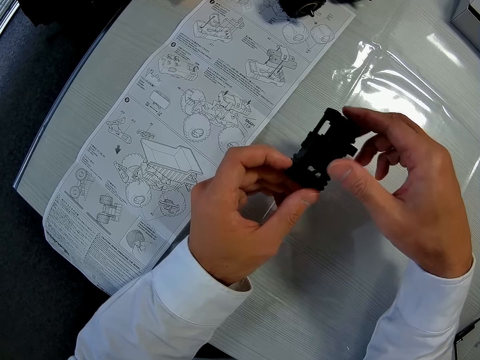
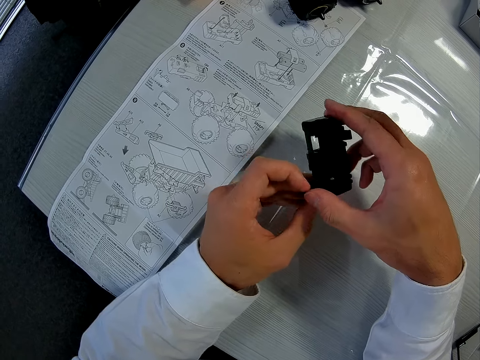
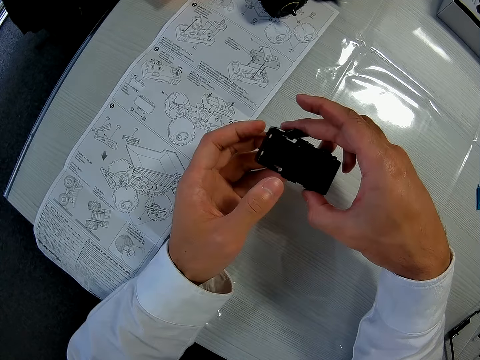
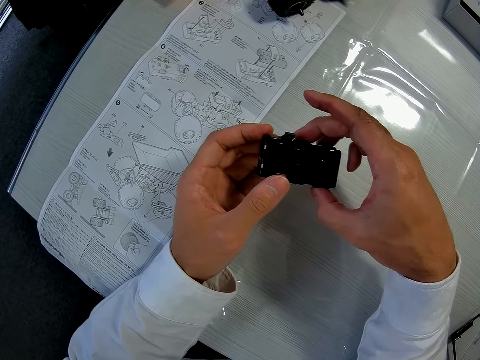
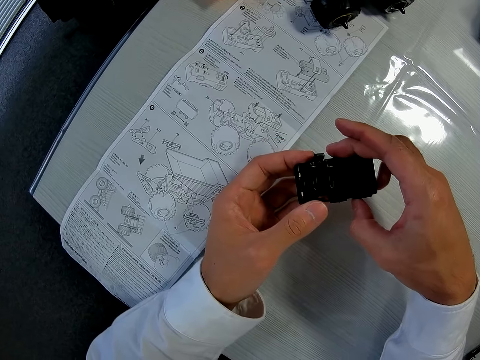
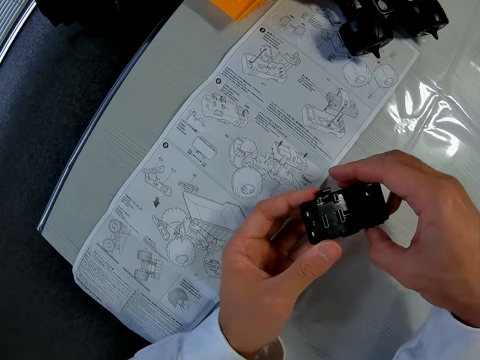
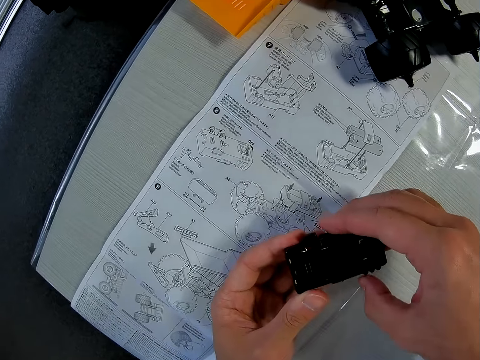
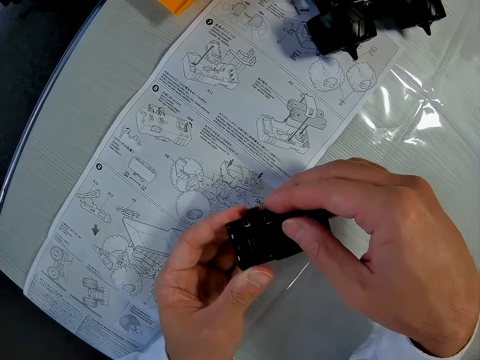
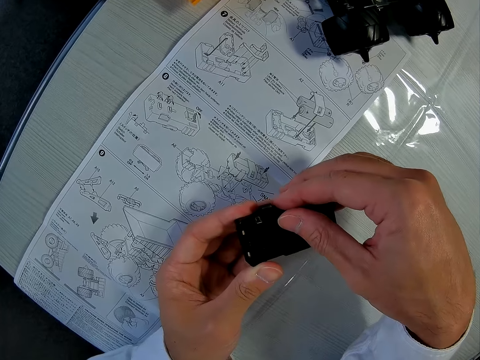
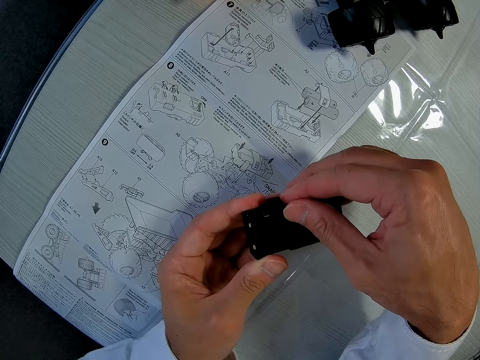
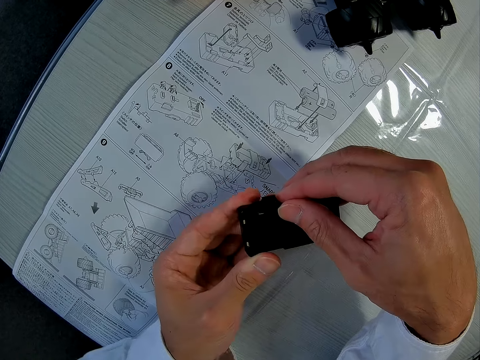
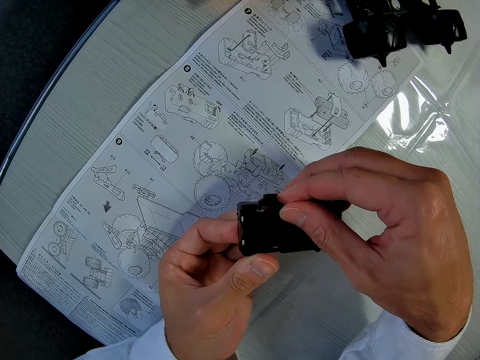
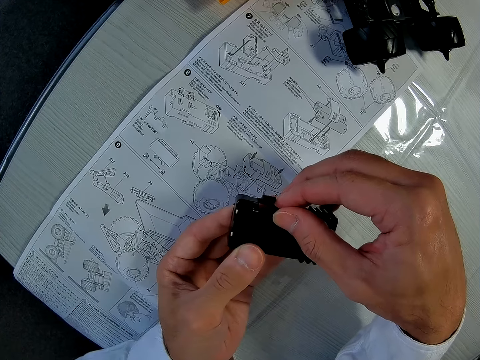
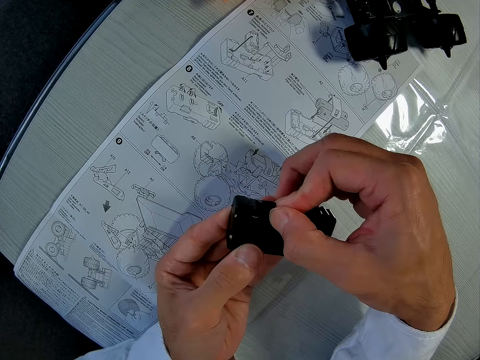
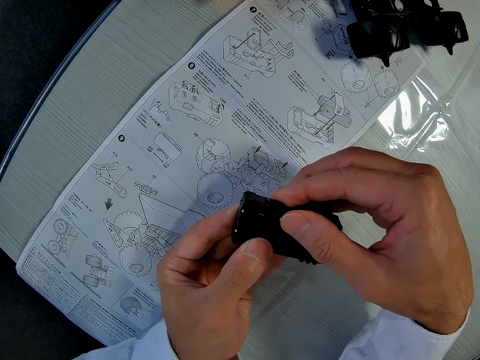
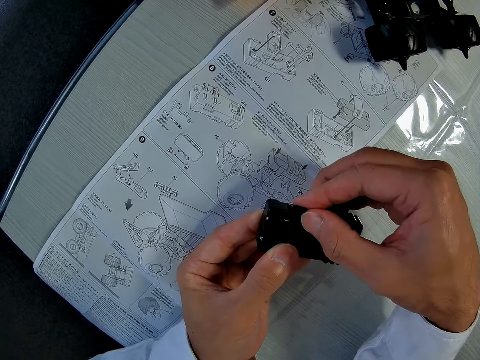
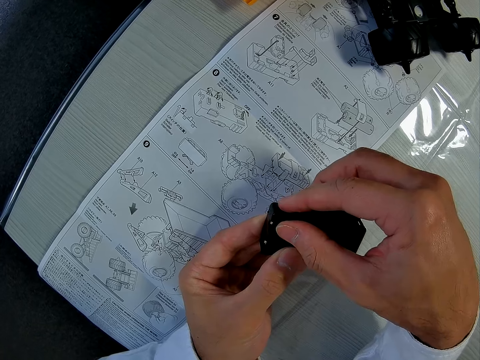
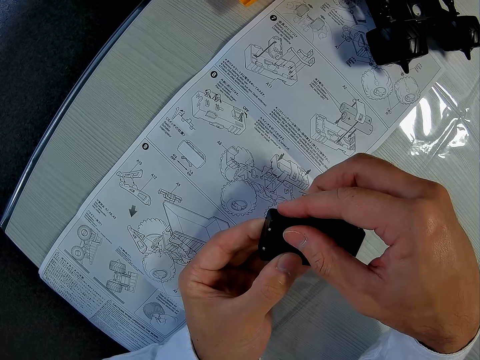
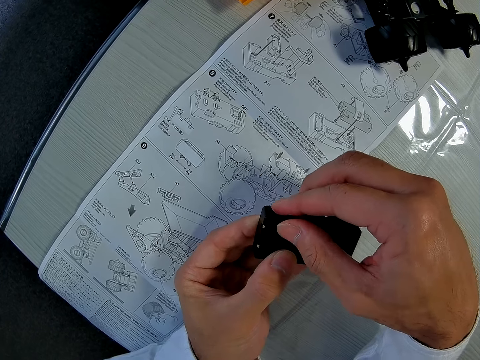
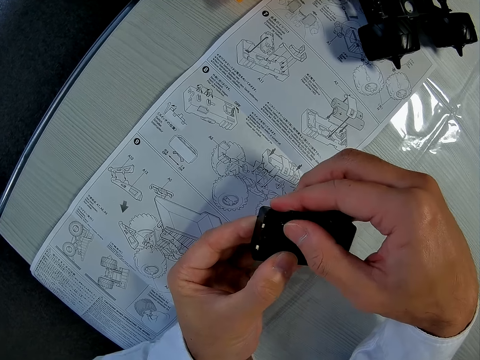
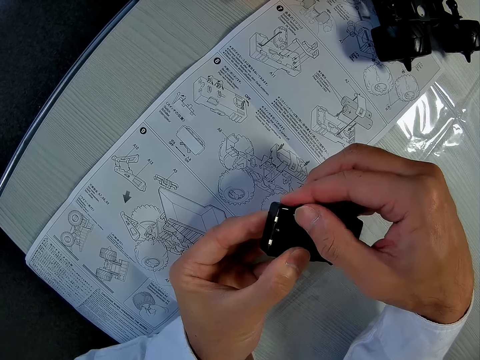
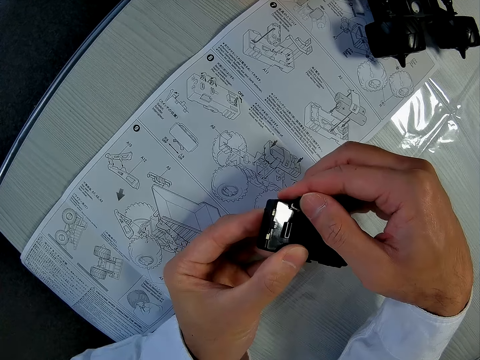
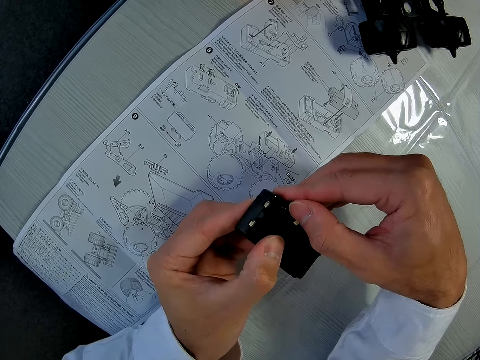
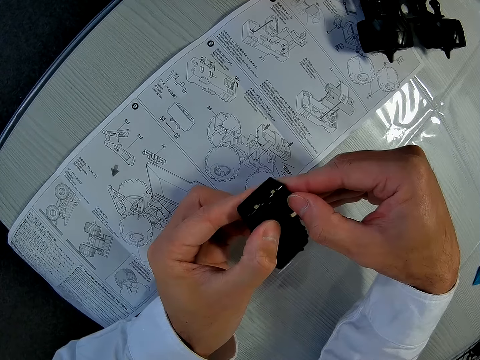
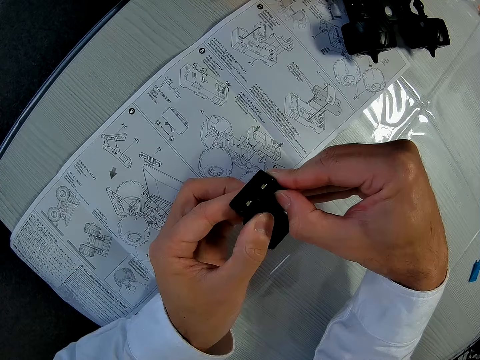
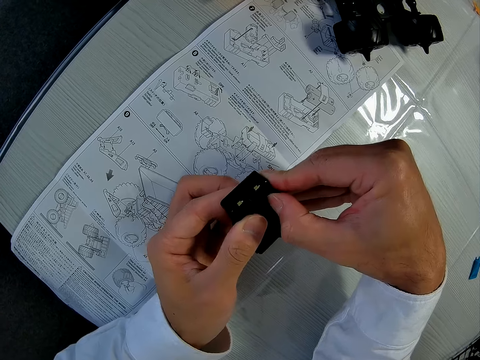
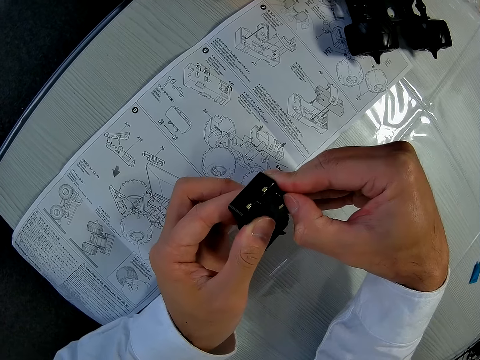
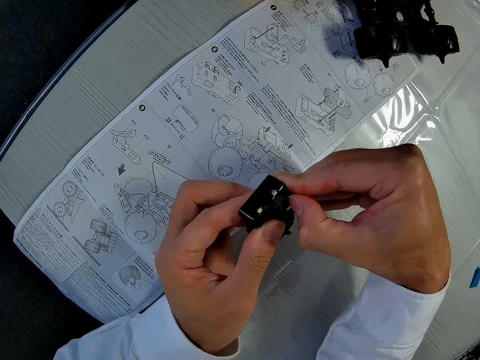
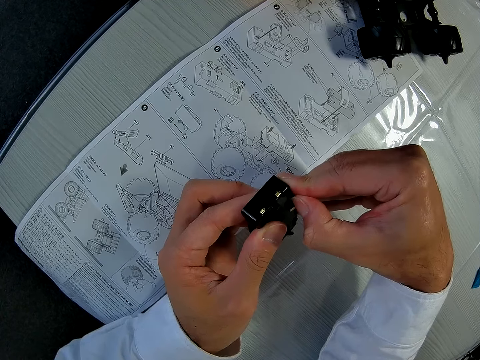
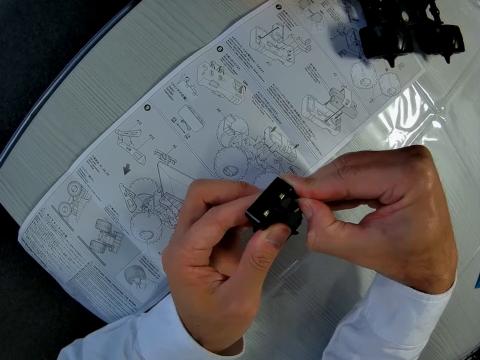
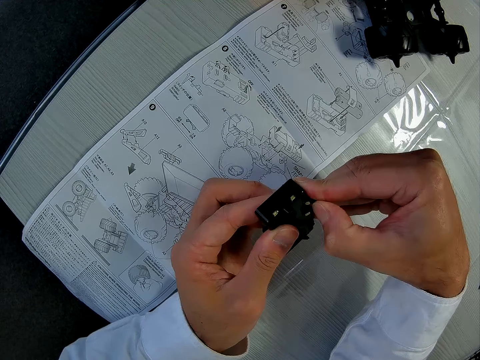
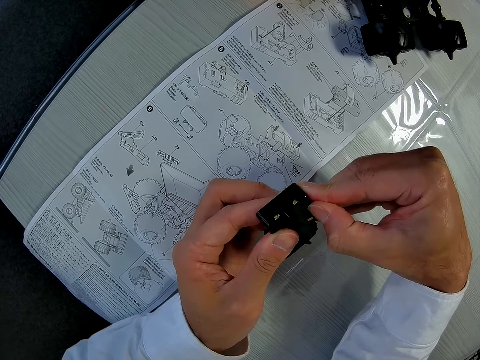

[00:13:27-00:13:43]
The camera wearer reads the sketch. They fix the toy car.

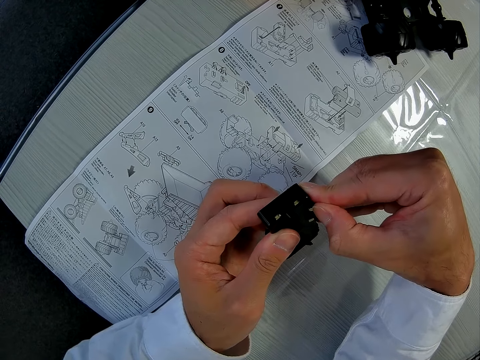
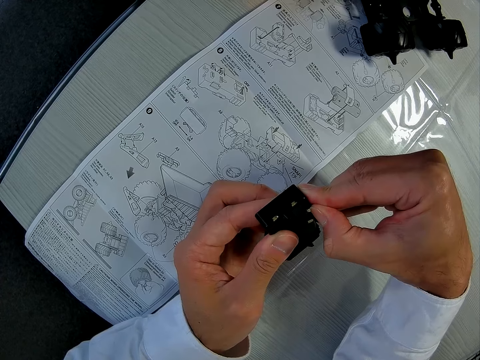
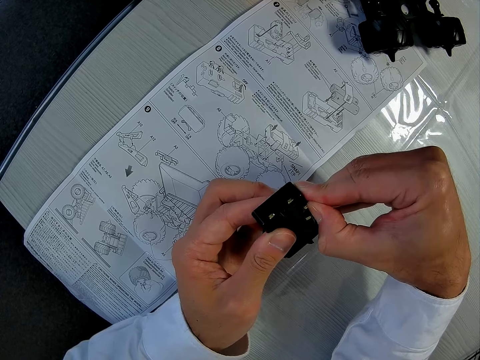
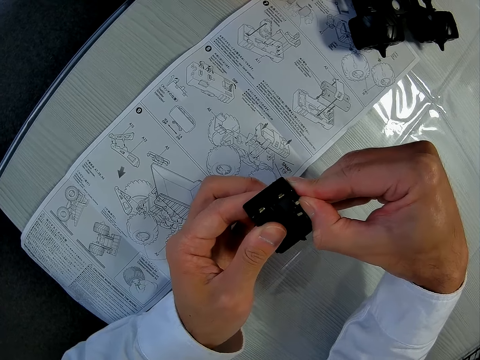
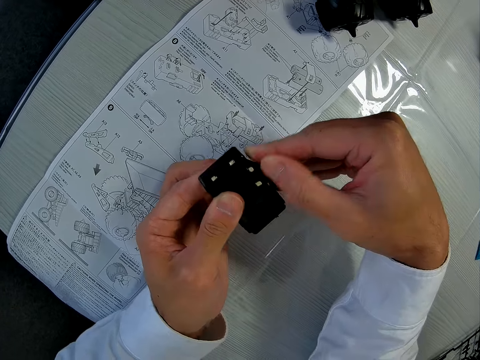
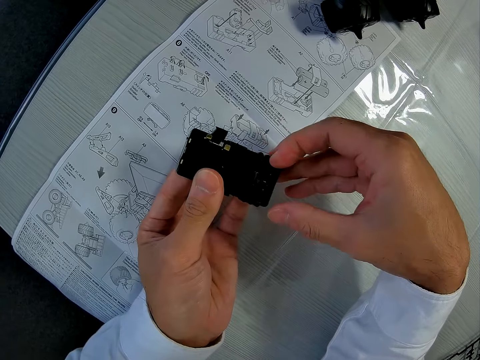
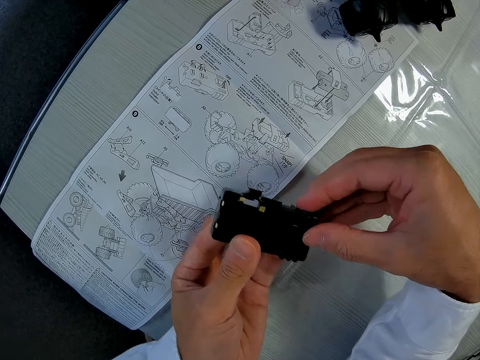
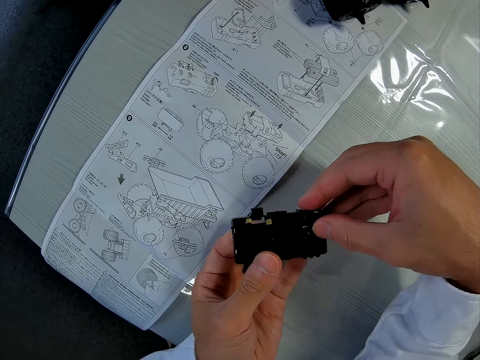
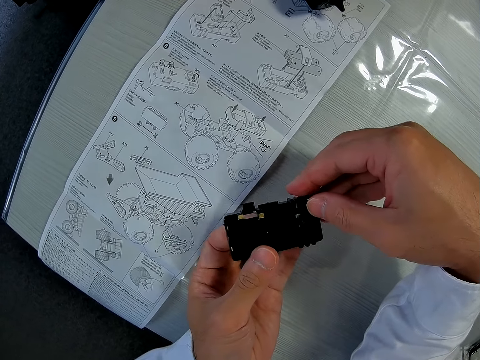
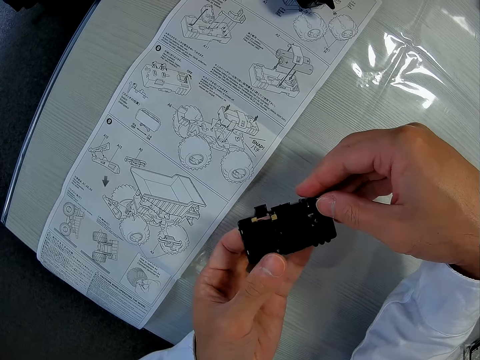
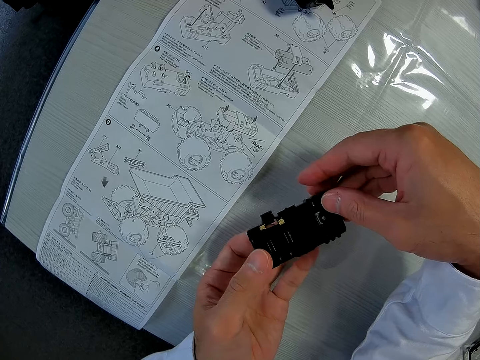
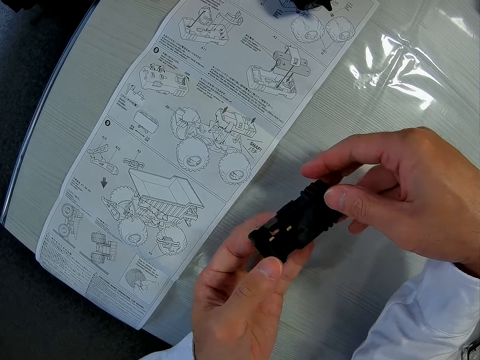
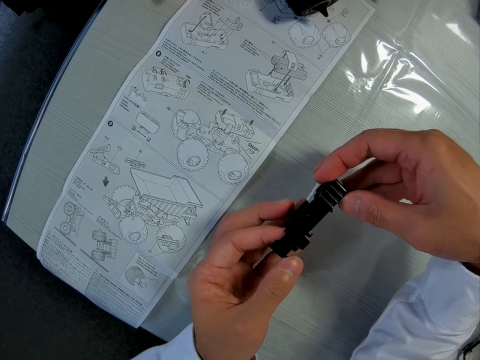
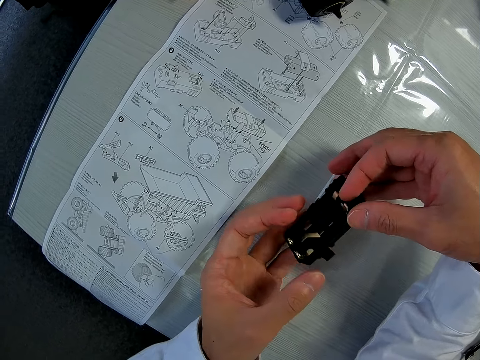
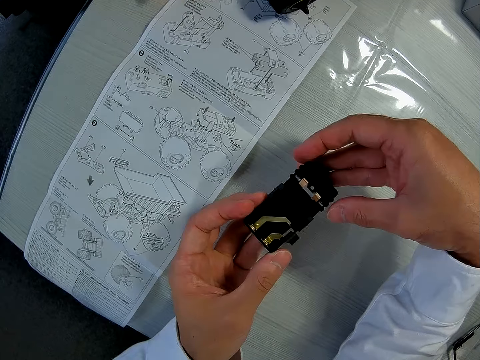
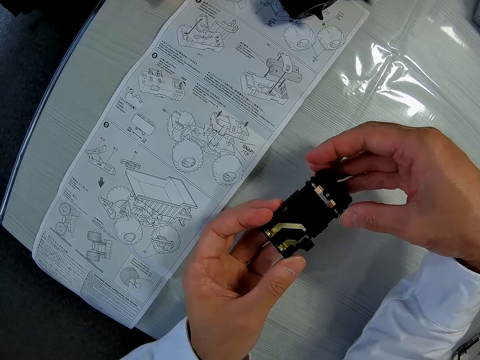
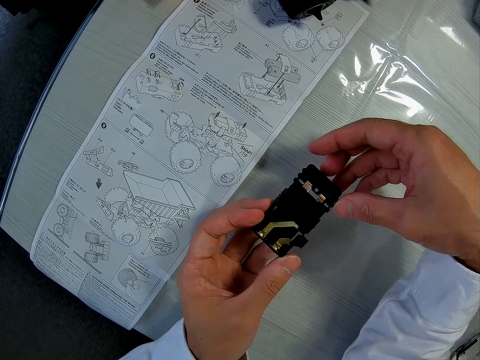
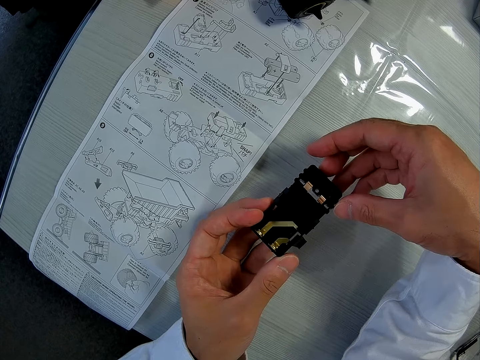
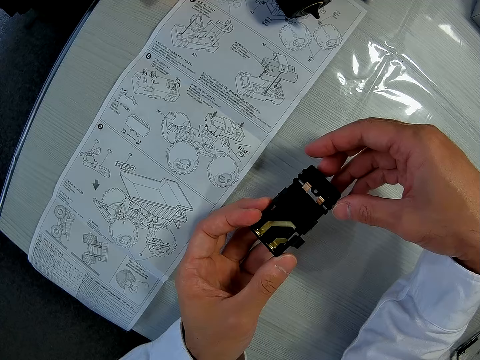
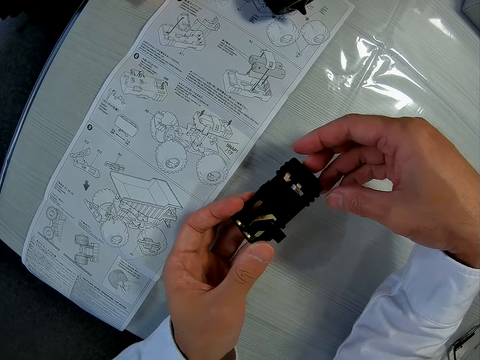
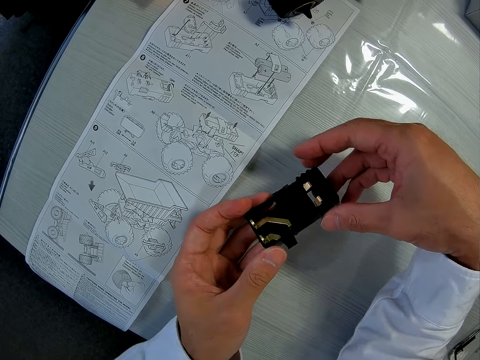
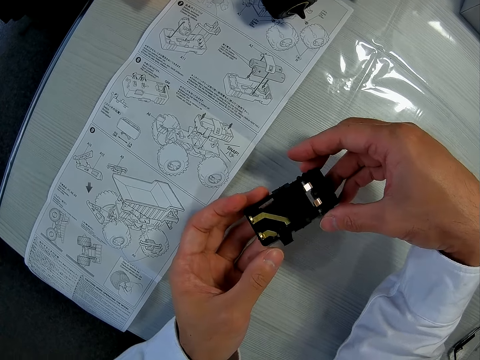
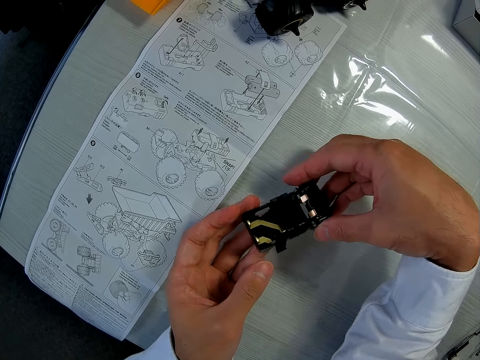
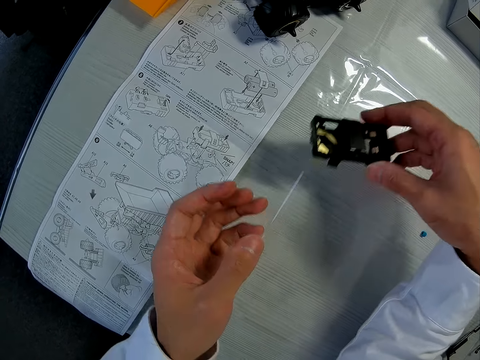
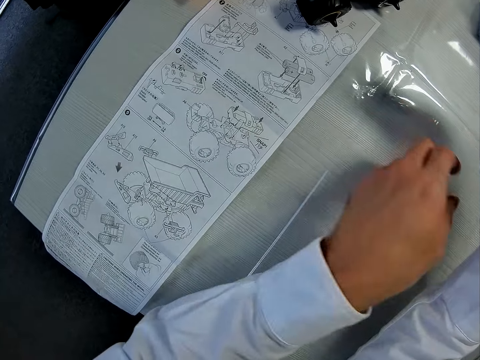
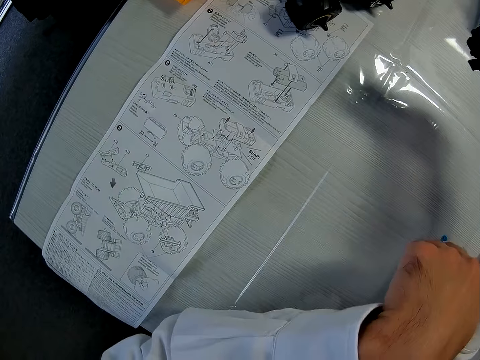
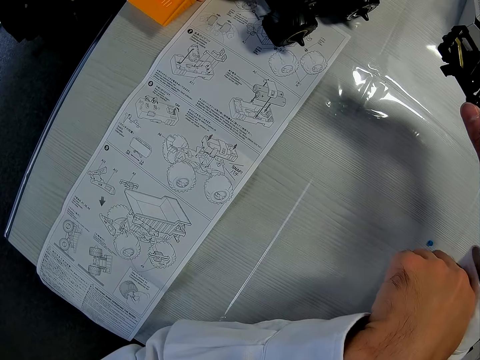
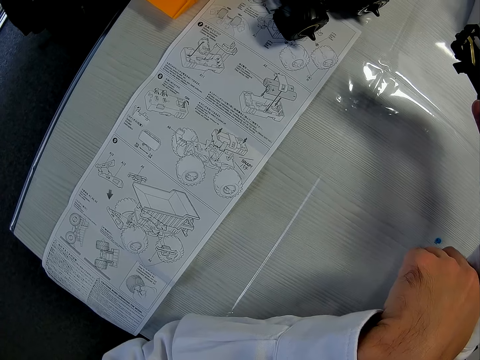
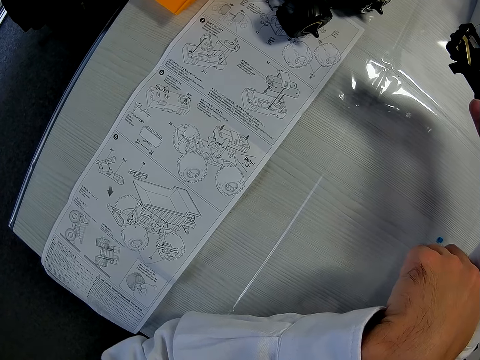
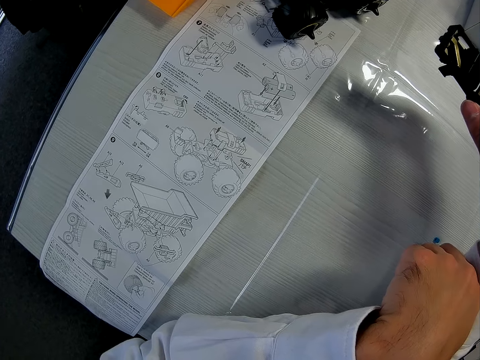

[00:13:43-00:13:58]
The camera wearer looks at the plastic toy.
